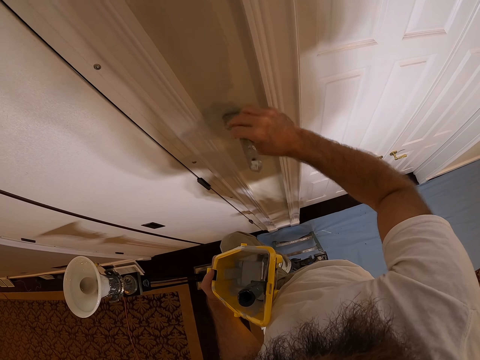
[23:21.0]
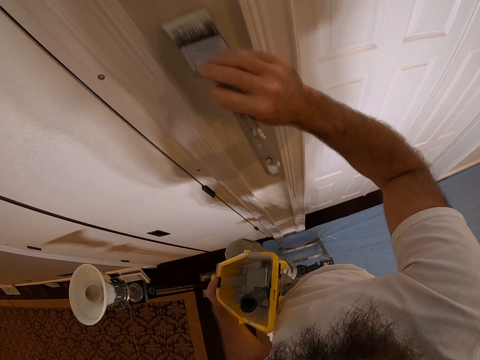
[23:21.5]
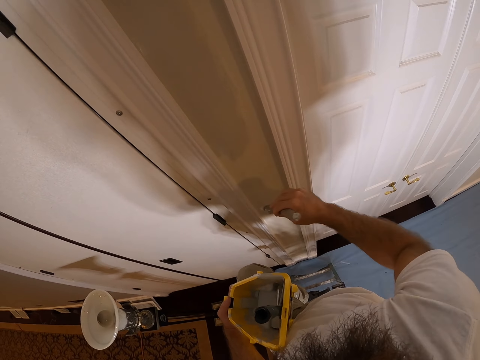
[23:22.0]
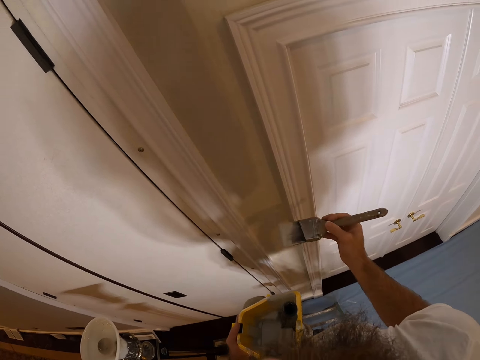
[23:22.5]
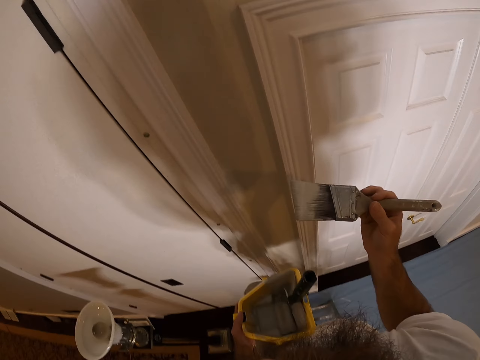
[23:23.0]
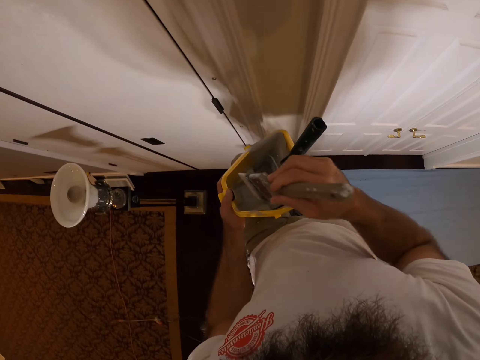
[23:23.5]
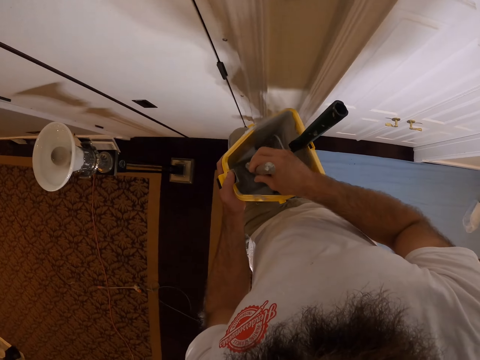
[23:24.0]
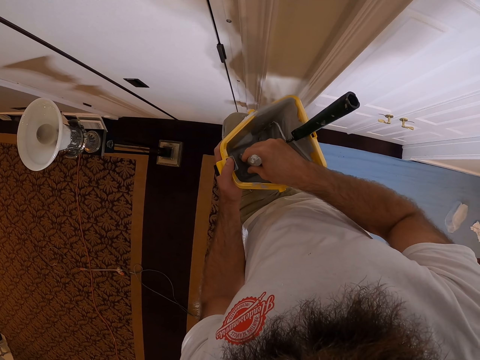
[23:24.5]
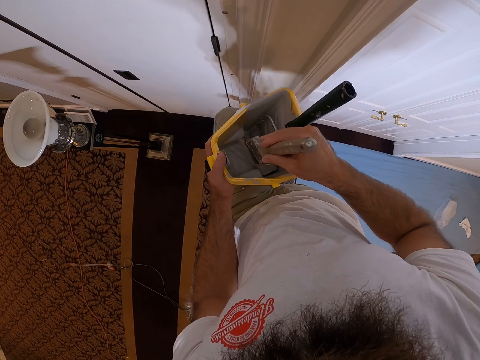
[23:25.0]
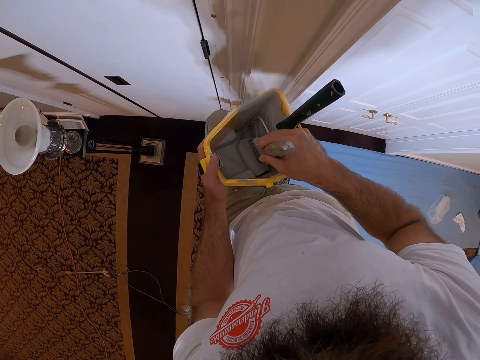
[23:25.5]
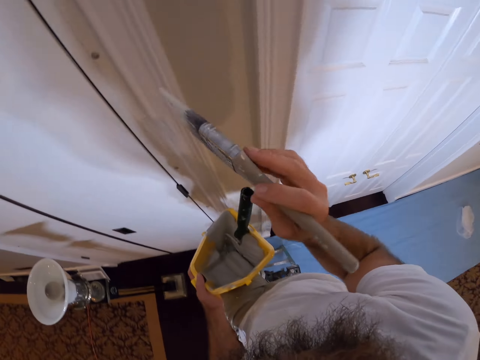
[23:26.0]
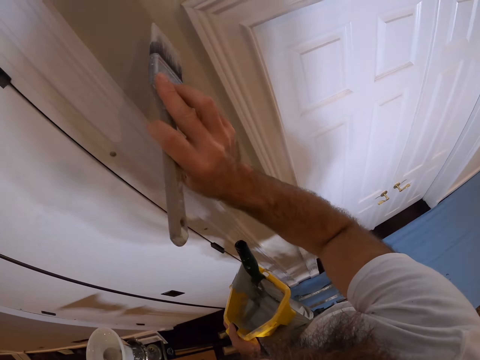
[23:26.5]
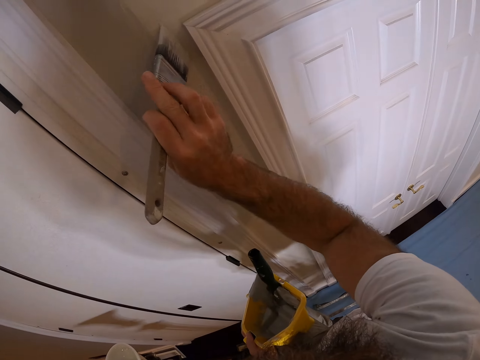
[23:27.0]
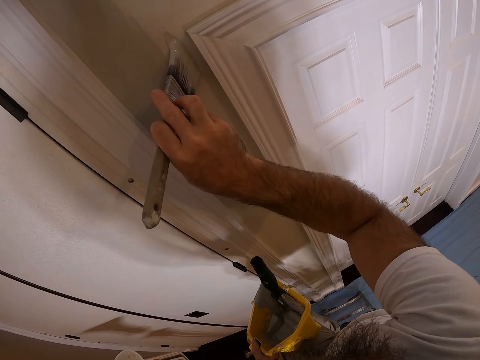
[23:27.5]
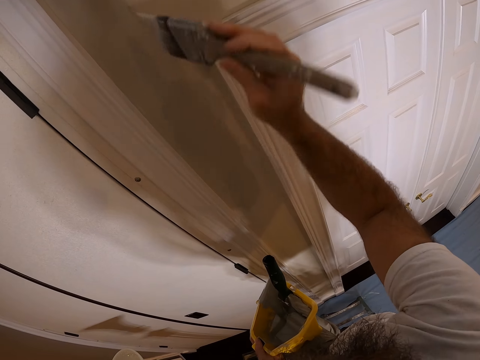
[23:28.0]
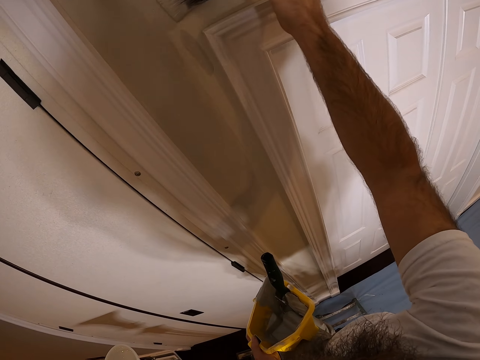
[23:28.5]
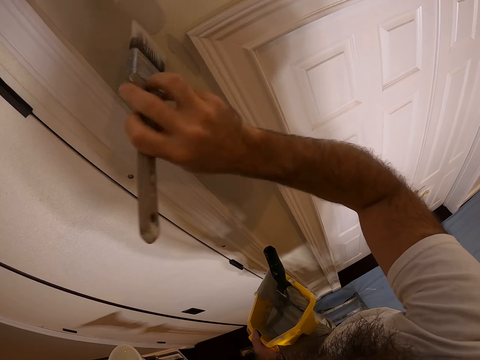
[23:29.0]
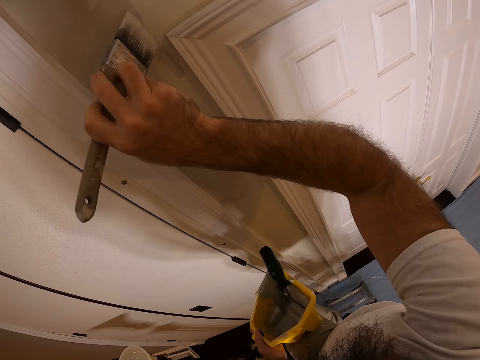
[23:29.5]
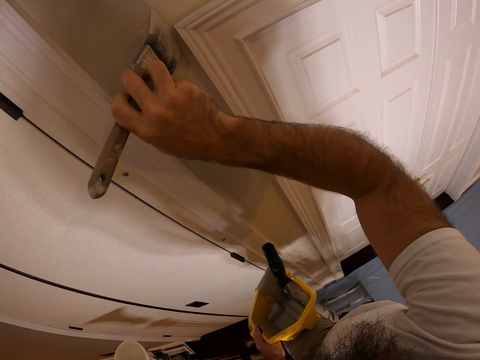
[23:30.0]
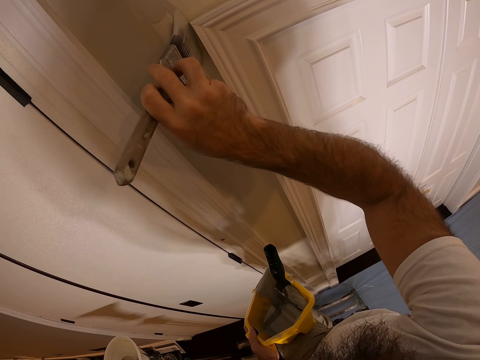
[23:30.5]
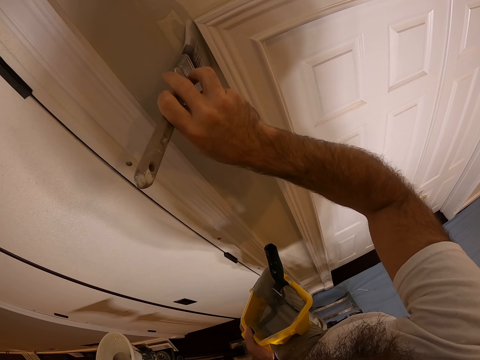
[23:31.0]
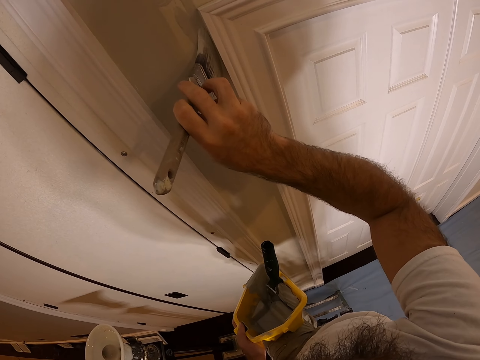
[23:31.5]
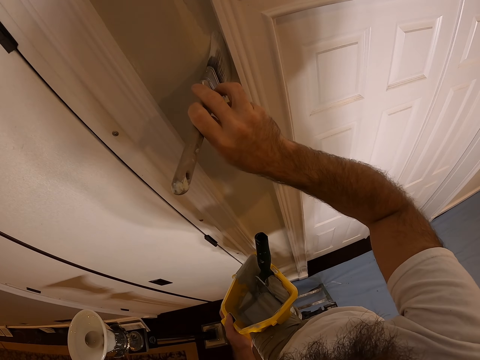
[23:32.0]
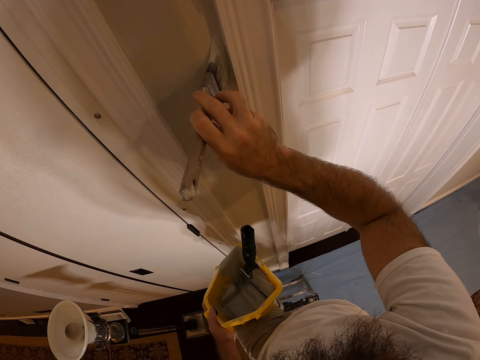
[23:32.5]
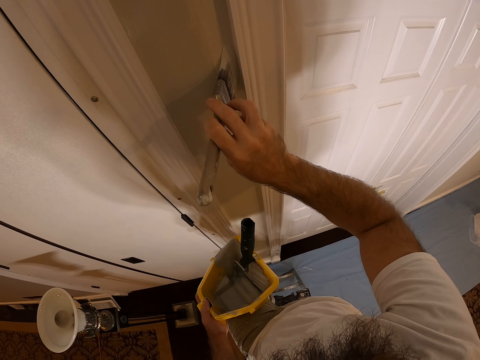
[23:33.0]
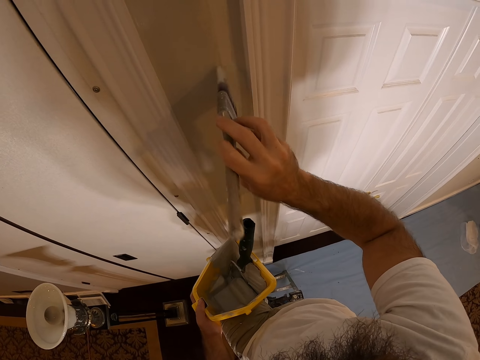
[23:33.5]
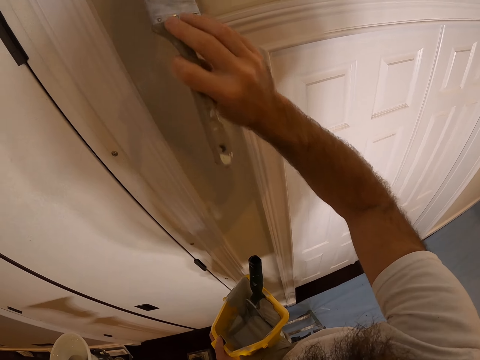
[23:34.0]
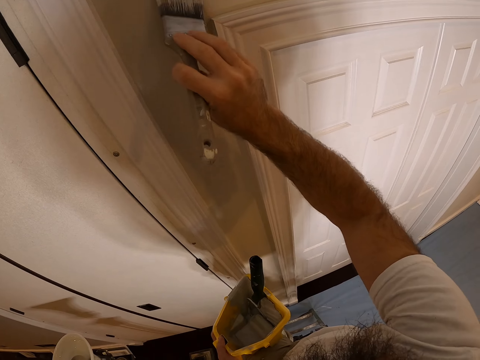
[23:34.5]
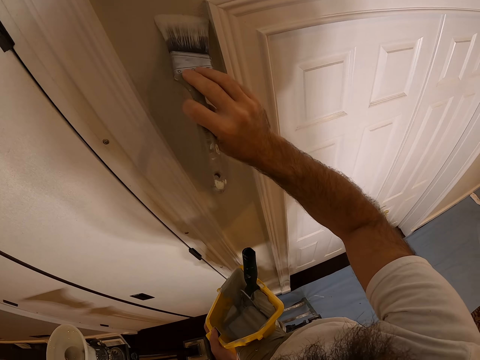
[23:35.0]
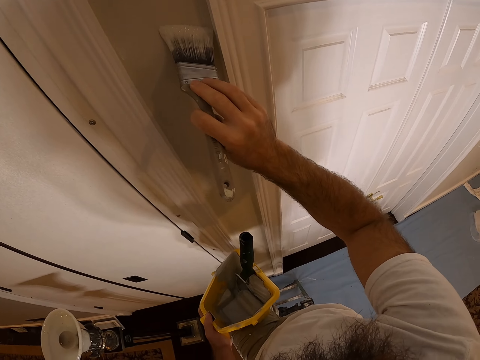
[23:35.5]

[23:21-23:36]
The camera wearer dips the paint brush into the paint scuttle with his right hand. He rubs the paint brush on the paint roller with his right hand. He paints the wall with the paint brush in his right hand.

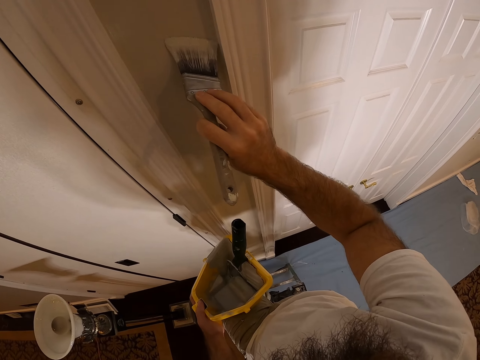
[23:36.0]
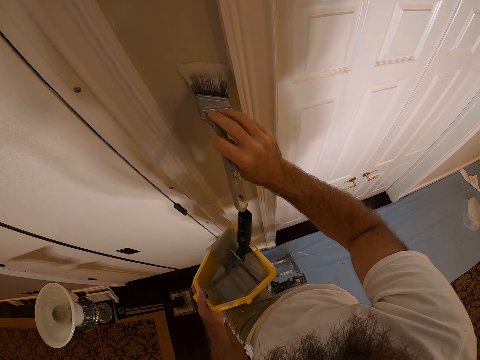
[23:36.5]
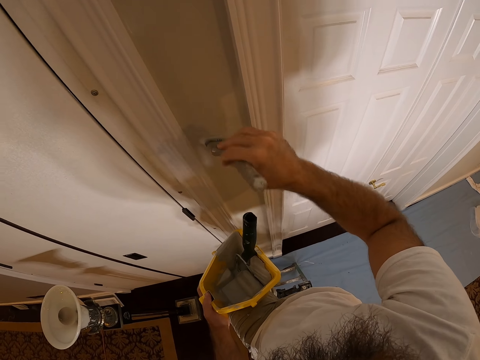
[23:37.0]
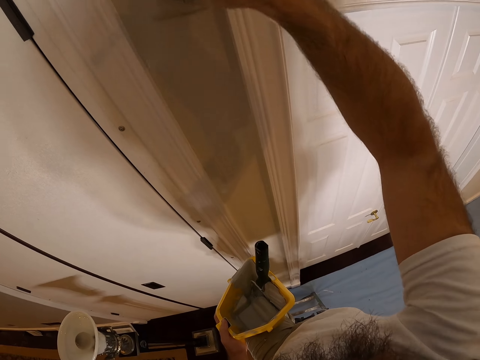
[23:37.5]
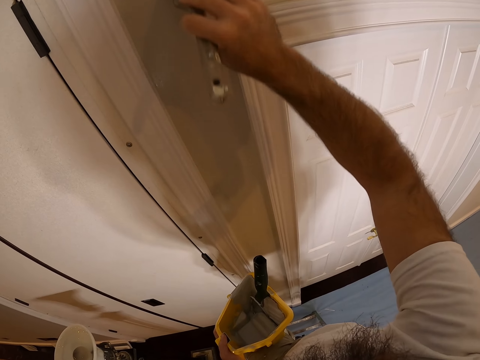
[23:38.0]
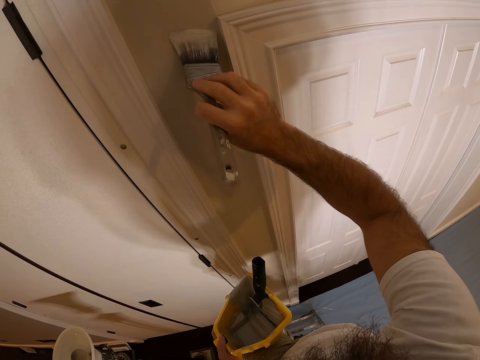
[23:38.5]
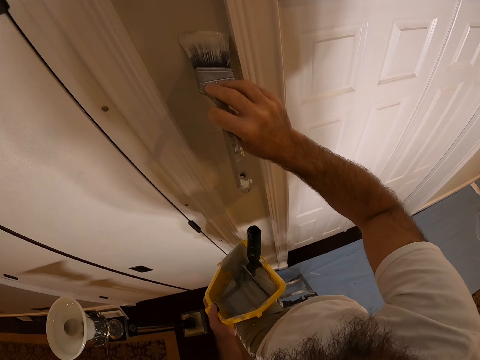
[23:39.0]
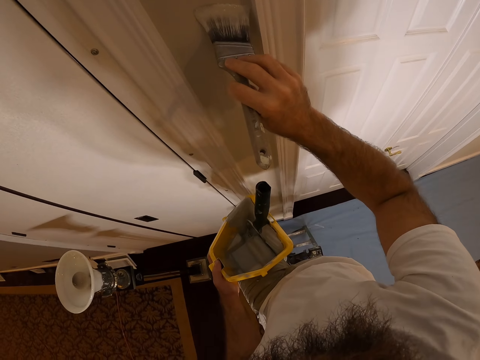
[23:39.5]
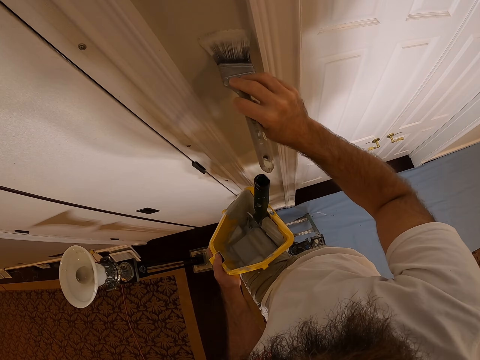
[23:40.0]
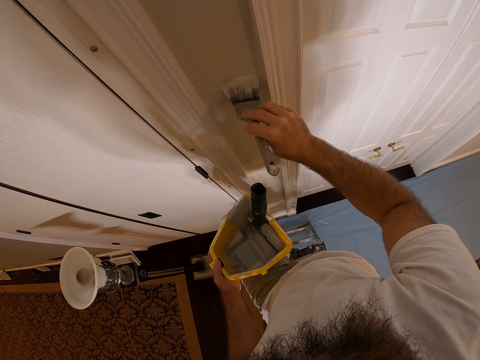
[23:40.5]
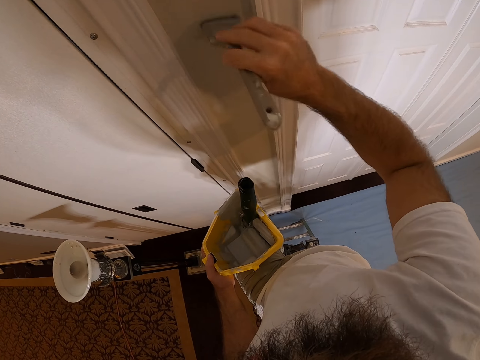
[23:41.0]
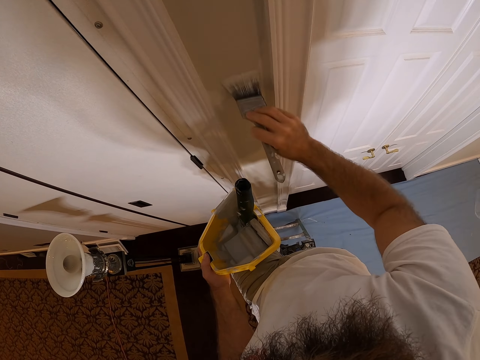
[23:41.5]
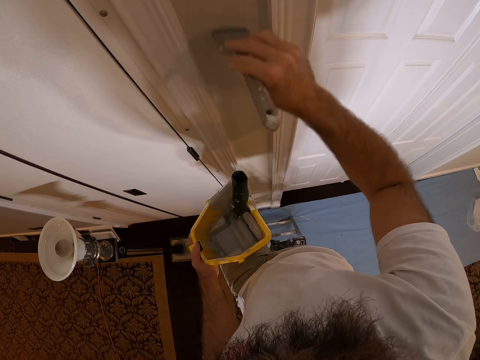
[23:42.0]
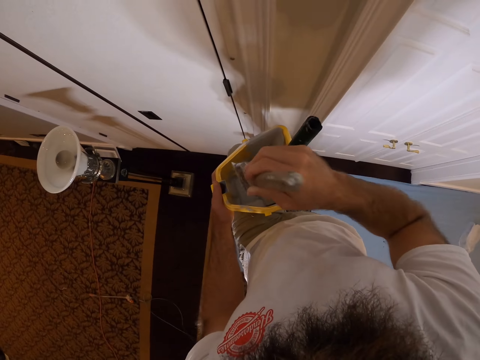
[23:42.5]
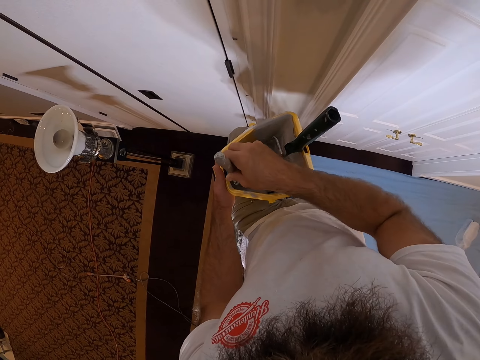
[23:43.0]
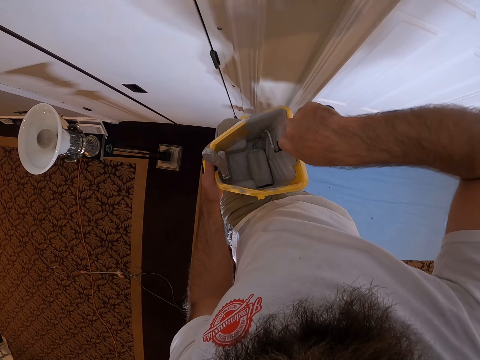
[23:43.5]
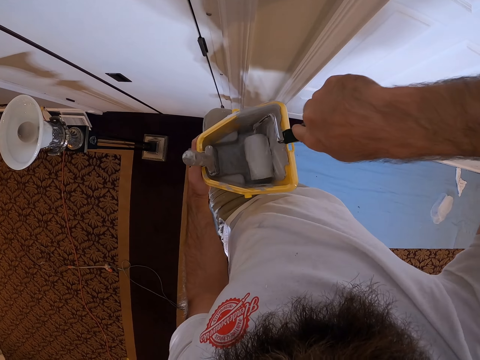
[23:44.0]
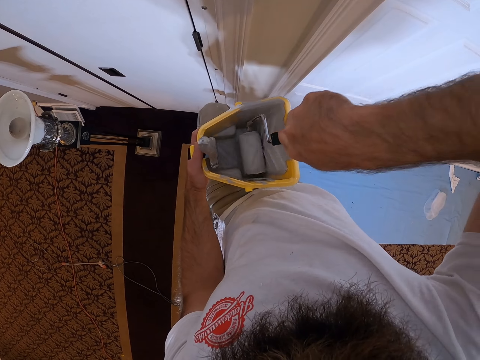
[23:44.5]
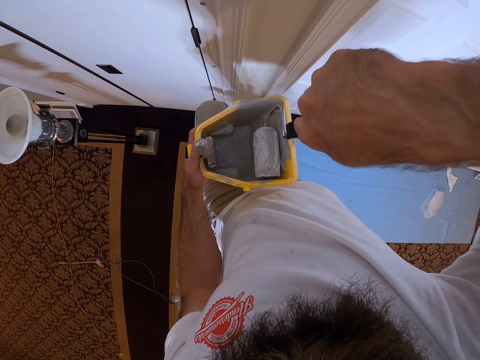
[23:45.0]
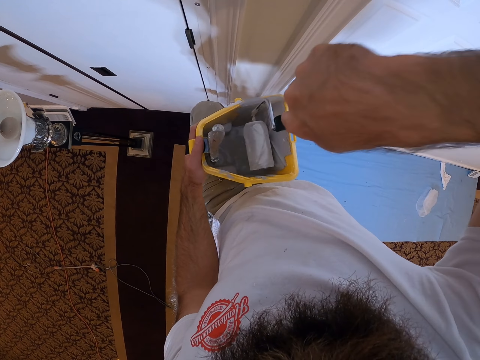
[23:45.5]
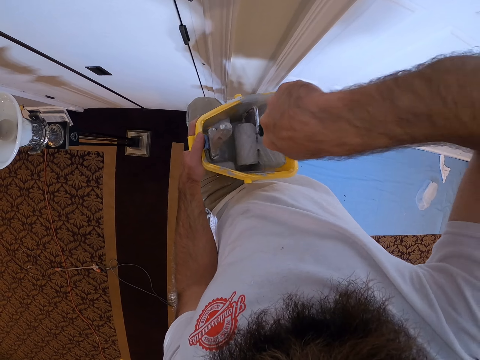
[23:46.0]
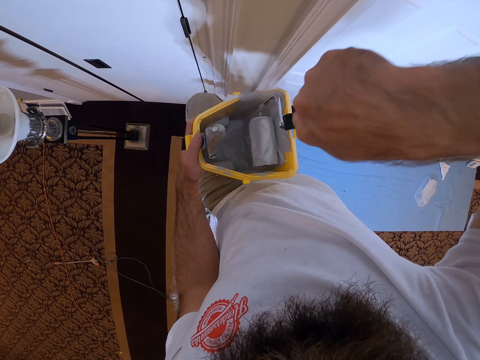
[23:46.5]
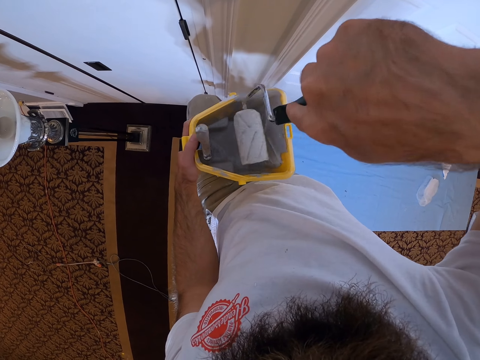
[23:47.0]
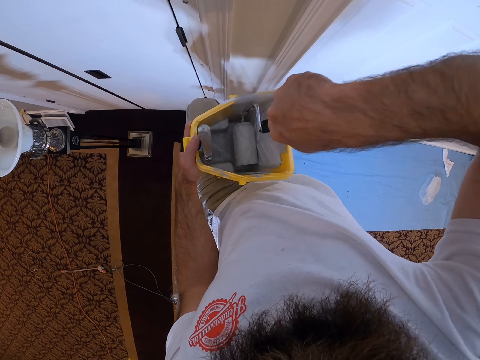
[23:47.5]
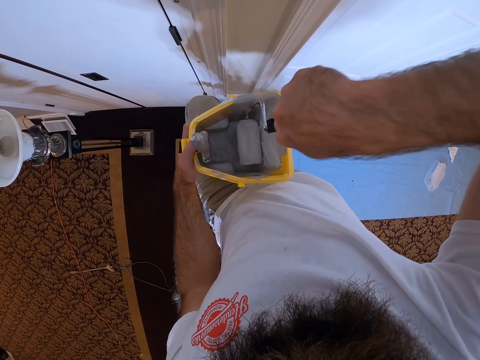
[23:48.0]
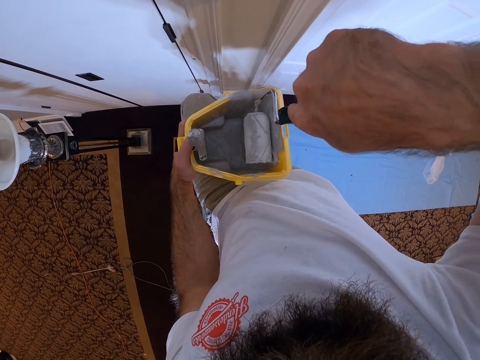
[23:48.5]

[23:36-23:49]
The camera wearer sticks the paint brush to a magnet in the paint scuttle with his right hand. He grabs a paint roller in the paint scuttle with his right hand and rolls the paint roller in the paint scuttle with his right hand.
